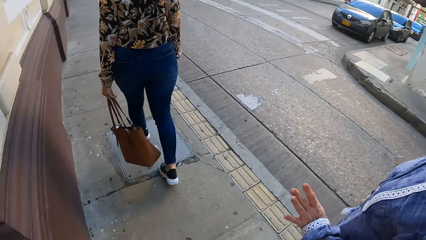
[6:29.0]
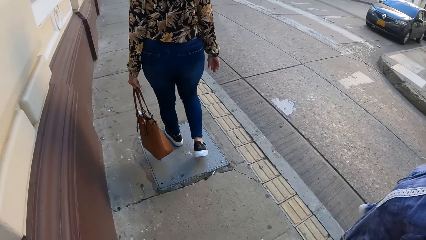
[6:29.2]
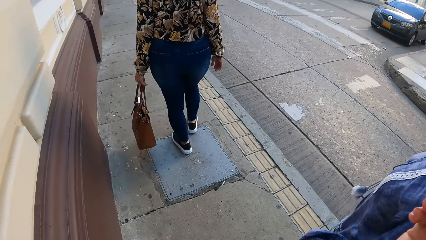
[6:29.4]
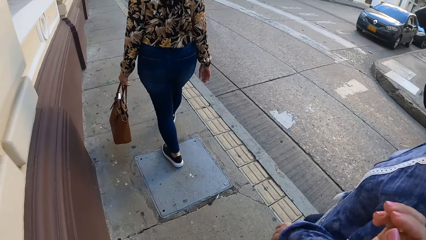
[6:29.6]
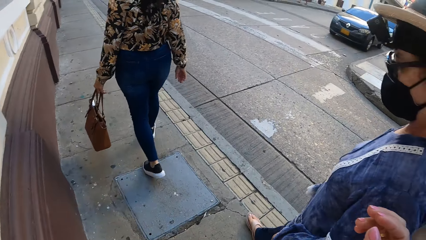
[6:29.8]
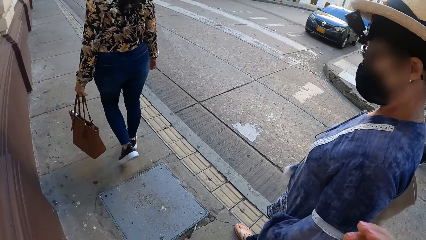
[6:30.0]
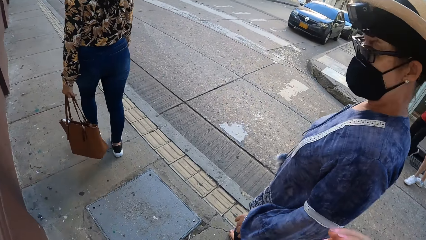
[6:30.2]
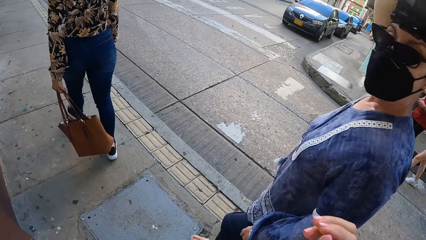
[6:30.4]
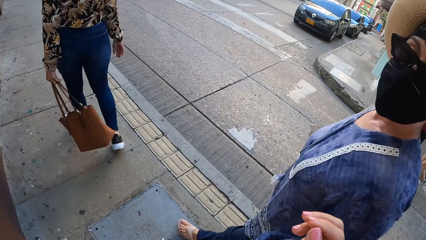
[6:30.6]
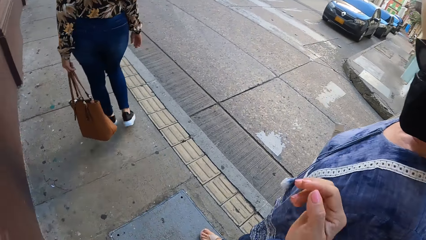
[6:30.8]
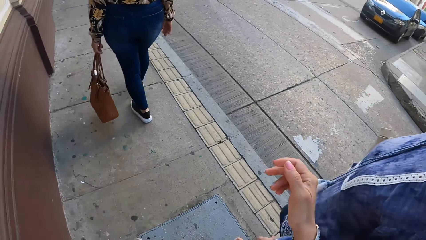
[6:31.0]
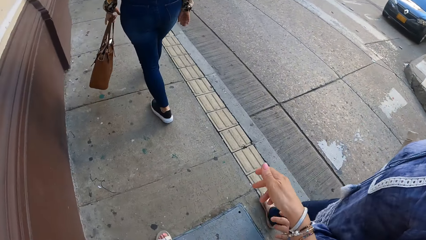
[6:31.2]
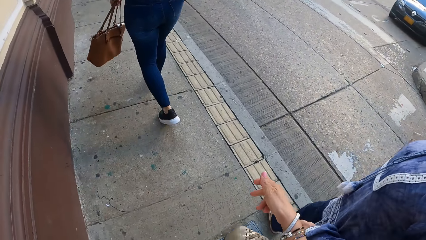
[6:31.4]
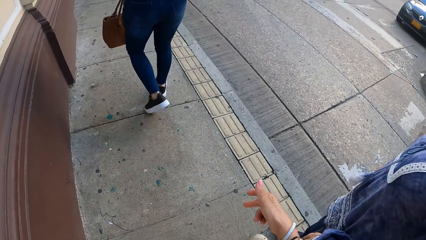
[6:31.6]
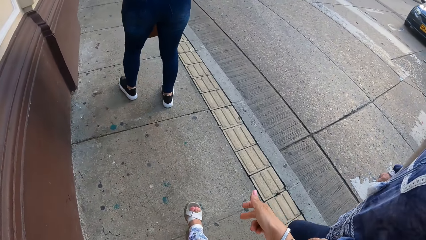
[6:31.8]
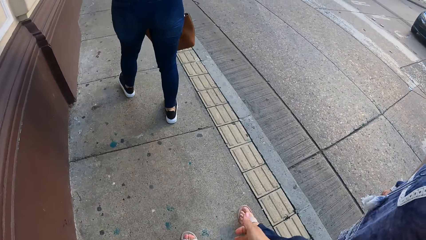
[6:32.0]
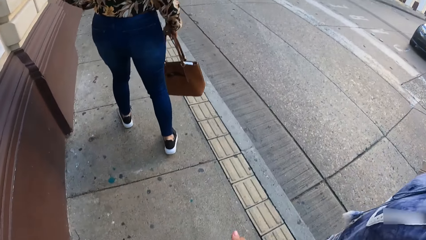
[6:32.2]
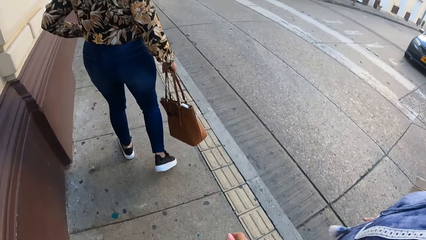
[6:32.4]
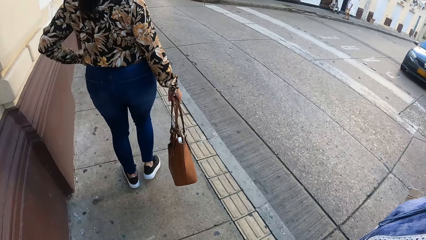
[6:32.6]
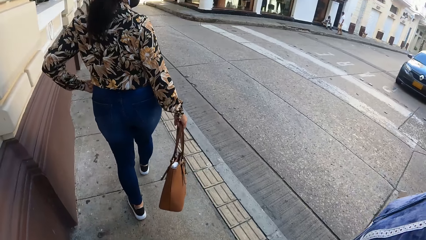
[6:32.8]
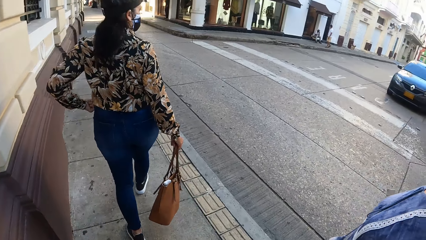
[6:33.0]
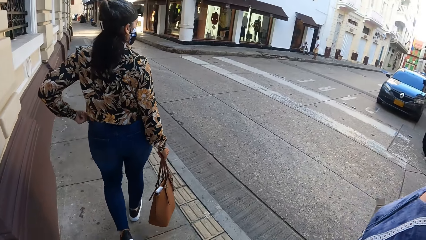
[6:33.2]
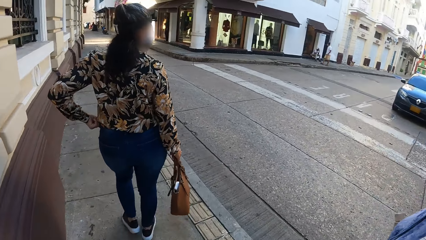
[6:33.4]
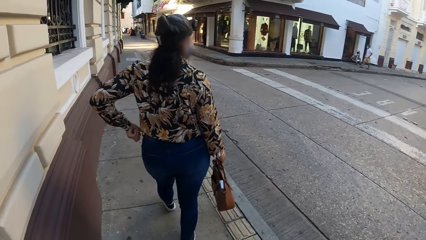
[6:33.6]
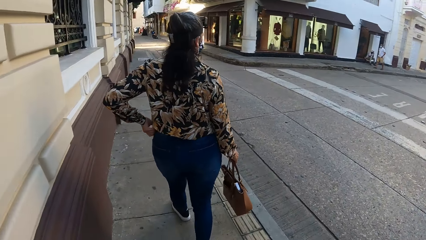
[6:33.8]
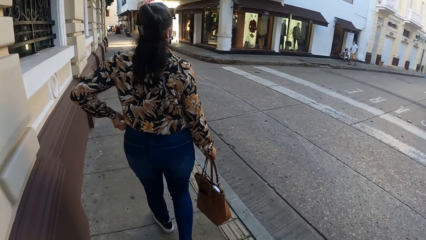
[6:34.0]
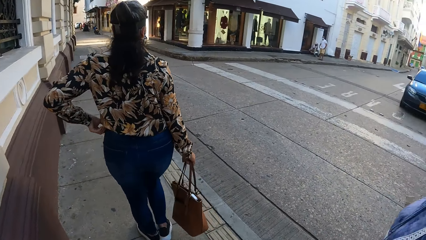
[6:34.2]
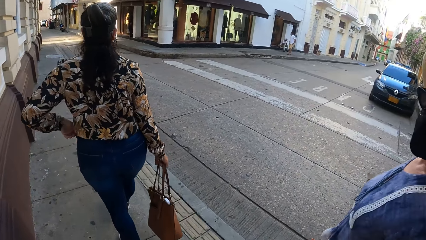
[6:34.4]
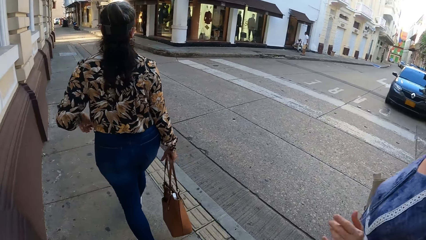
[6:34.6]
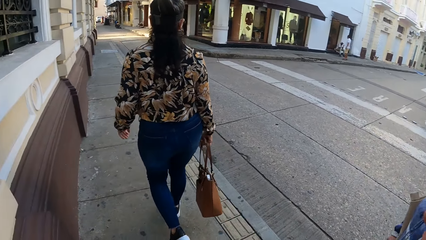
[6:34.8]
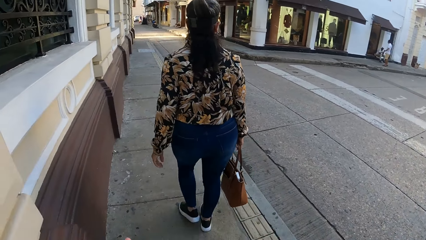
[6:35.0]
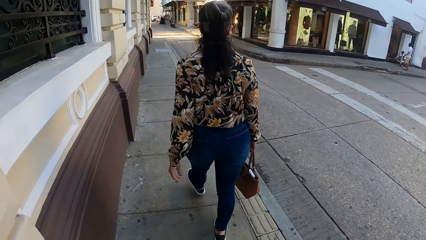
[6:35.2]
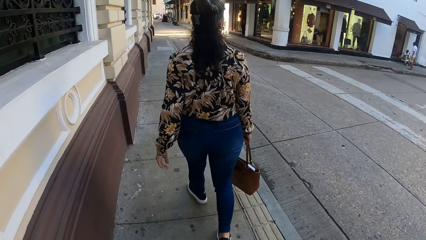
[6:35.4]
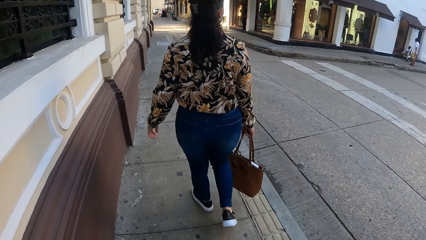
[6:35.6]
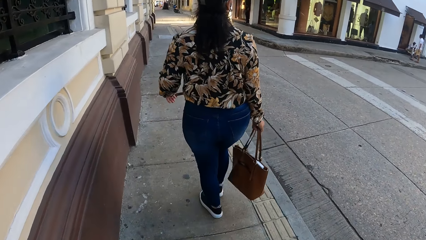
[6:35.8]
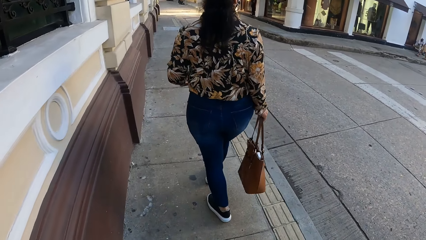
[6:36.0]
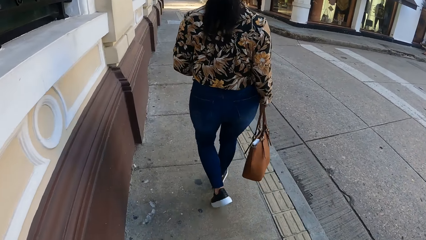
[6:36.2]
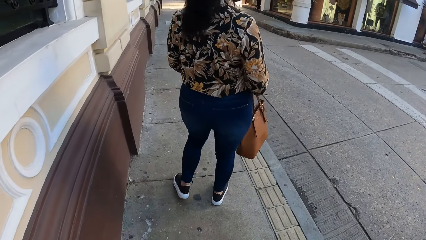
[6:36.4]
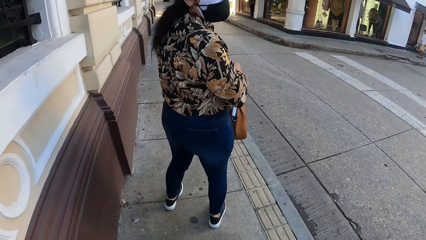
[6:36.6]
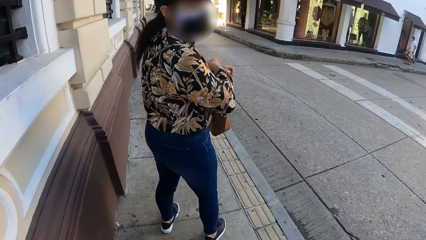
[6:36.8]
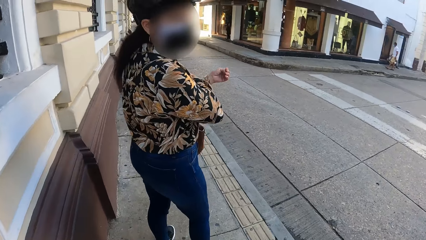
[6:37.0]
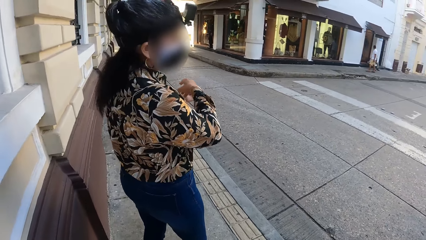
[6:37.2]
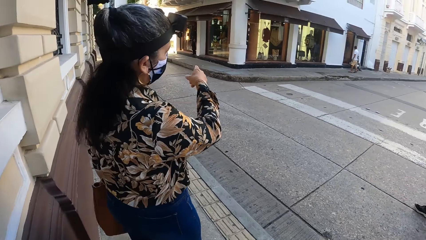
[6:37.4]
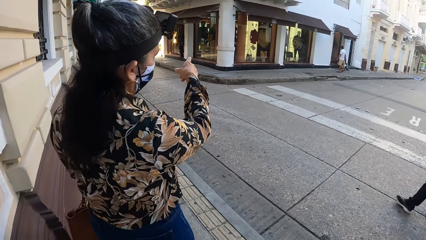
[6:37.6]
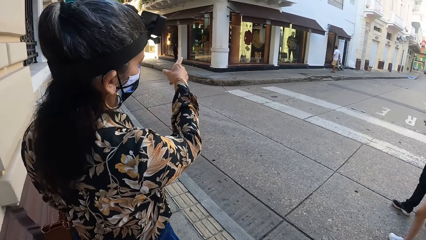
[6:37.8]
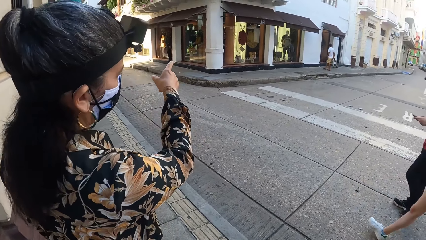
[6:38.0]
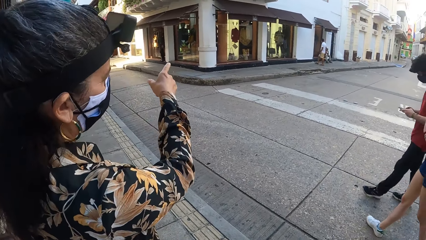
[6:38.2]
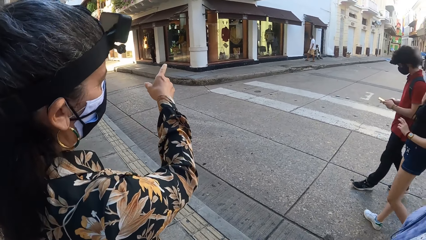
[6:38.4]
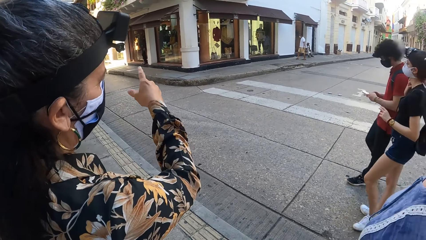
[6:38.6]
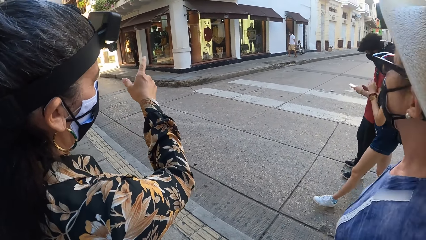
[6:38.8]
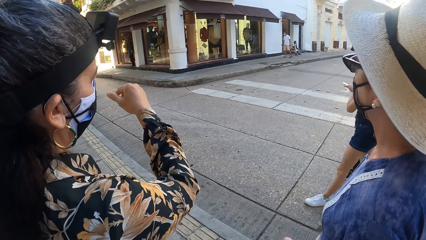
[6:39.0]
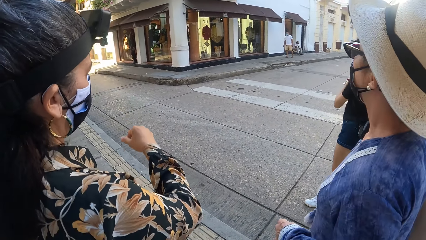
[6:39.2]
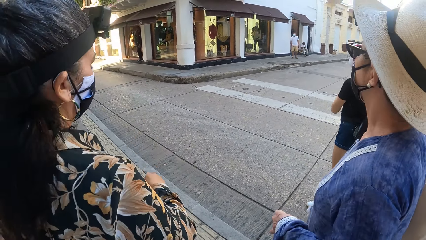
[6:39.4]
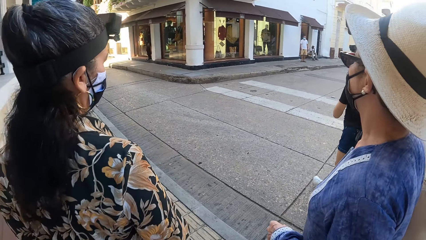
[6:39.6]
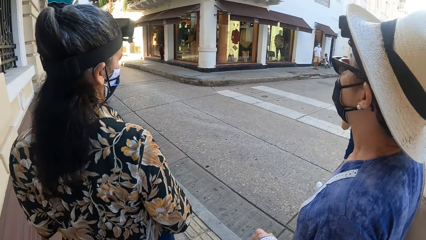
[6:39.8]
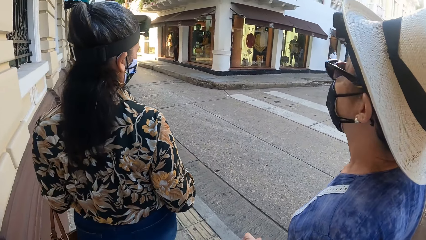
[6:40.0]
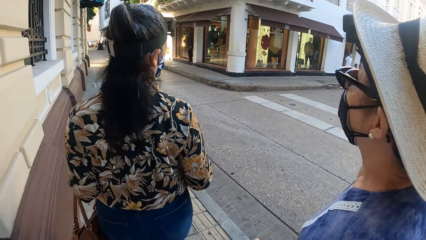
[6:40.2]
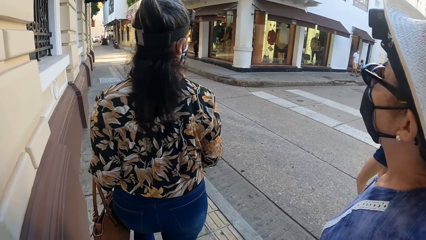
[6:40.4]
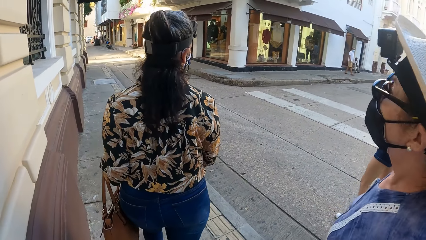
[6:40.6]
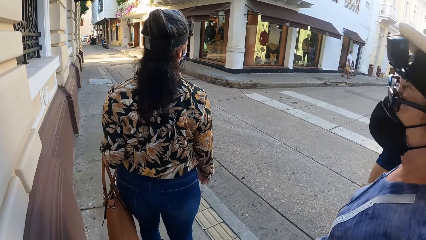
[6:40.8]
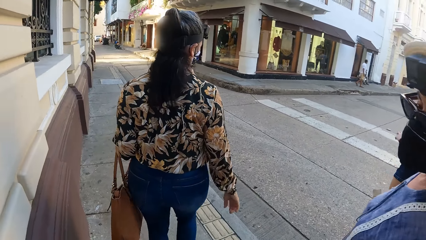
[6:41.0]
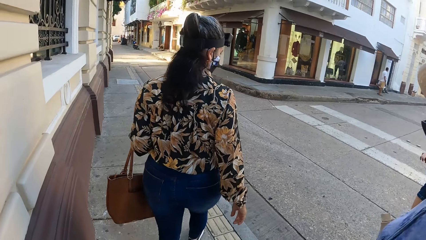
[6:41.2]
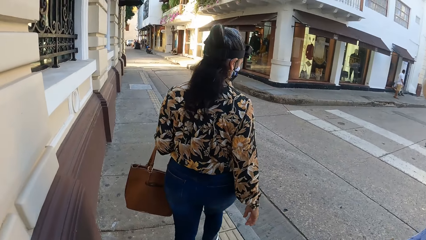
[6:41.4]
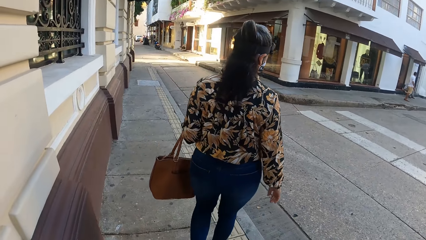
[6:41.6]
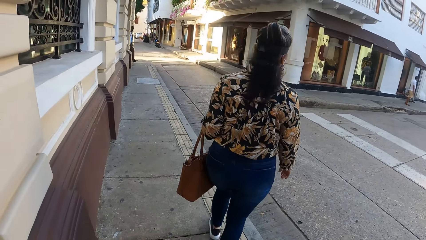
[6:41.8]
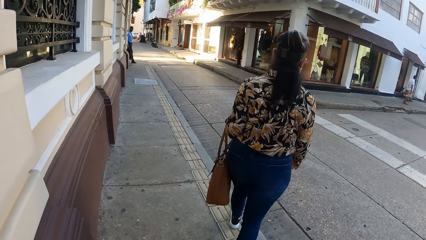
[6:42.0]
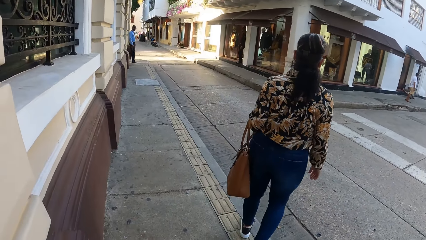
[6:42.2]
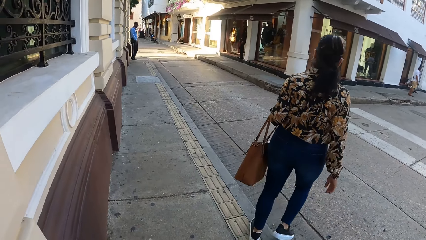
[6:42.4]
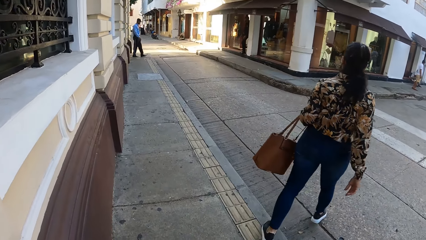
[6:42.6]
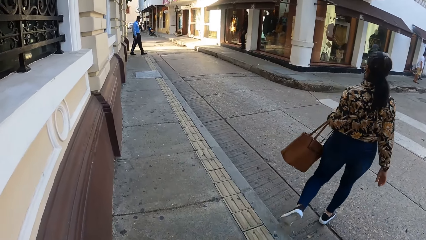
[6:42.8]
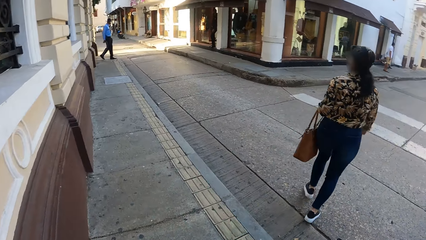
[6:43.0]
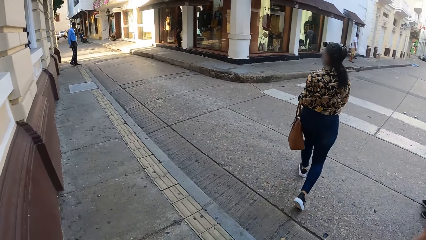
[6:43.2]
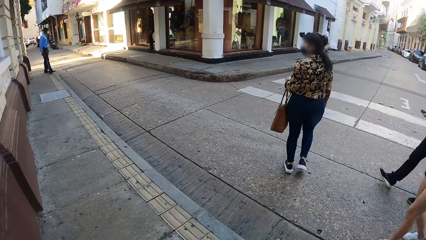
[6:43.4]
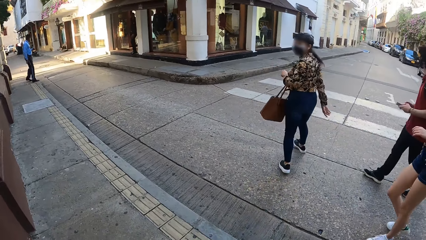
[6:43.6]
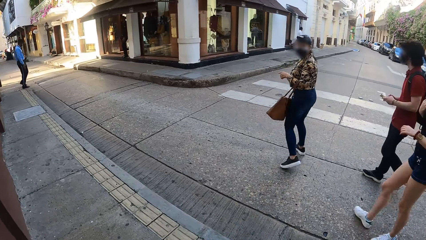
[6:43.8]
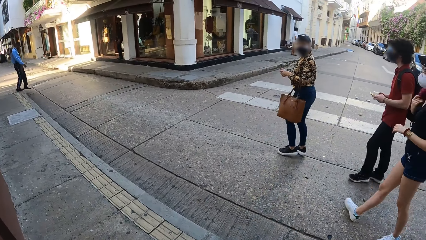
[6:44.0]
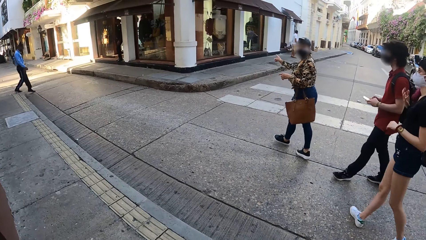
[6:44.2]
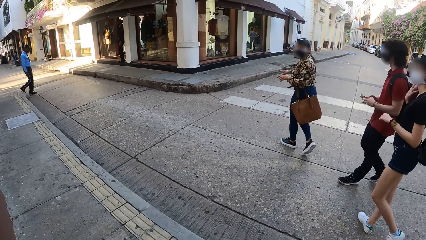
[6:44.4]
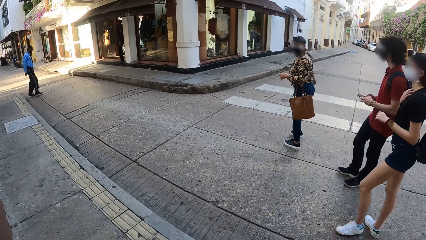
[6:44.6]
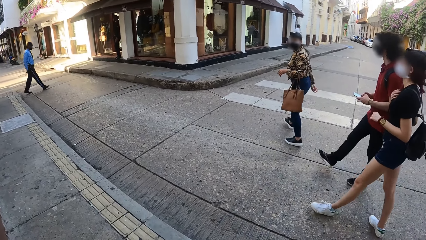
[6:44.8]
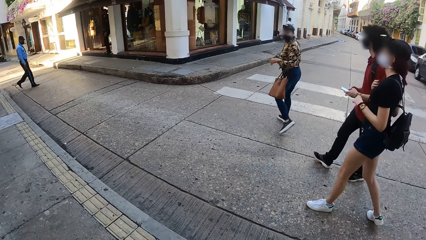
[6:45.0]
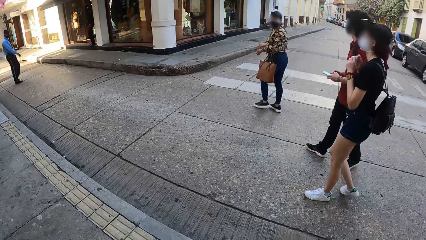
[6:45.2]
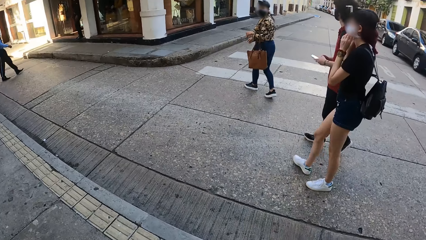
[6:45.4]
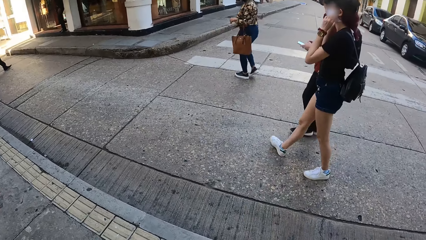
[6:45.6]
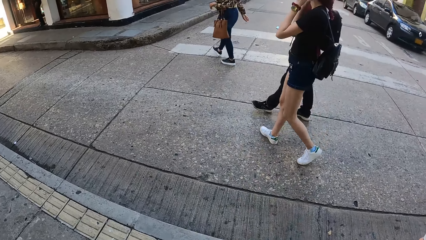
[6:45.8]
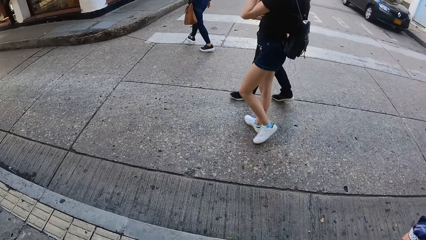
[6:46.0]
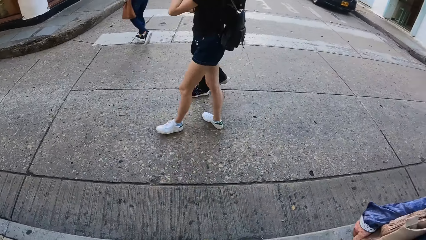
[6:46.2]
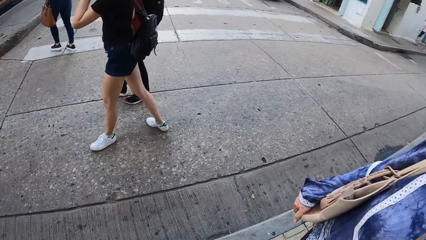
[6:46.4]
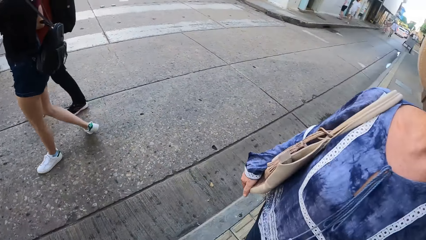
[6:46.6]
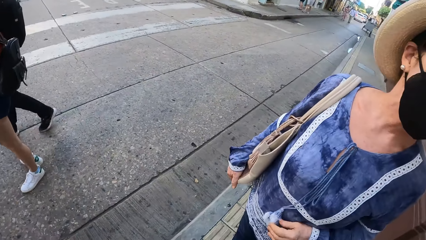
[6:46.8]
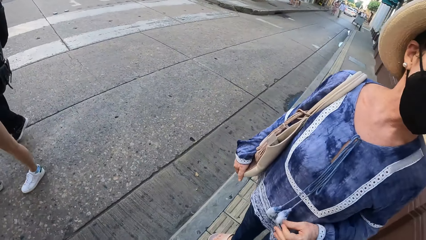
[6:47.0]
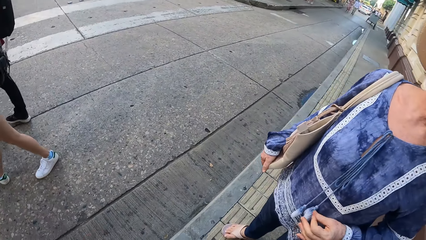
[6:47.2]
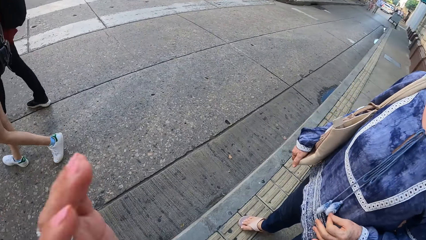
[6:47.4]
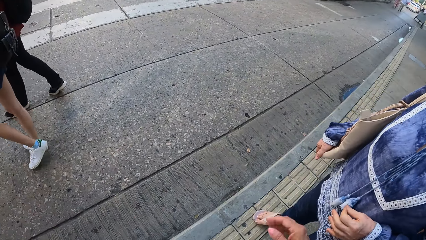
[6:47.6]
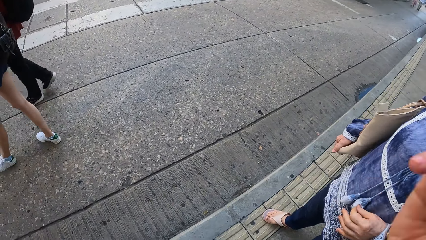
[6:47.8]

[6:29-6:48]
The camera wearer touches her wrist. A lady carries the bag with the right hand, hands the bag to the right hand, and adjusts her cloth. The lady hangs the bag on her left hand, carries the bag with the left hand, stands on the pavement, points to a store across the street, and gestures. A man operates his phone. The lady walks on the pavement, crosses the road, and makes gestures by hand. A woman touches herself.
